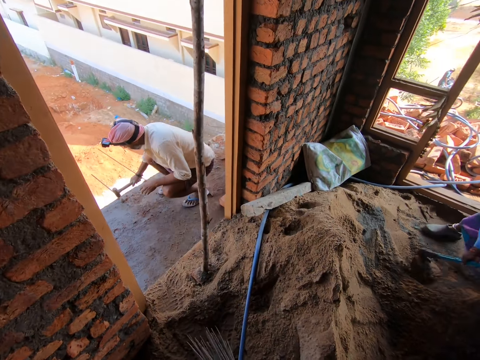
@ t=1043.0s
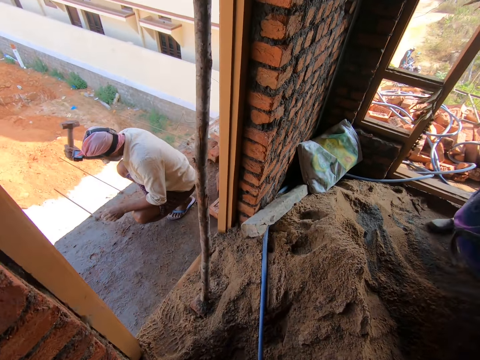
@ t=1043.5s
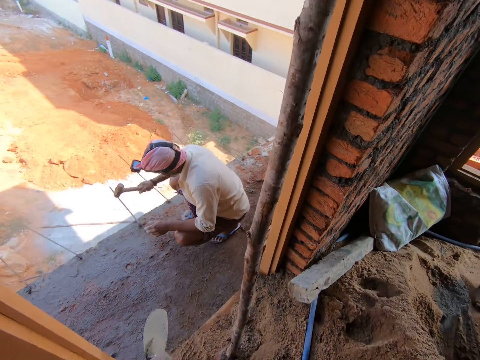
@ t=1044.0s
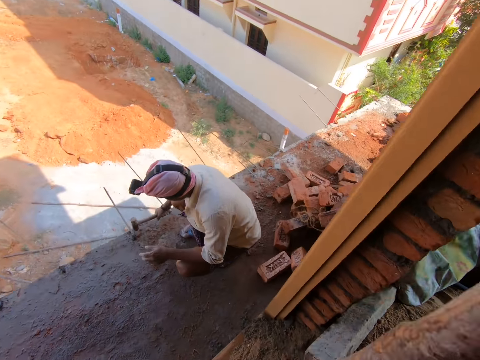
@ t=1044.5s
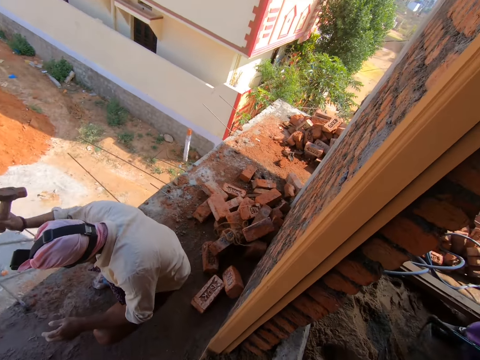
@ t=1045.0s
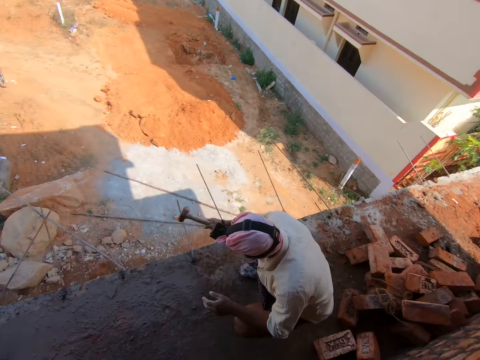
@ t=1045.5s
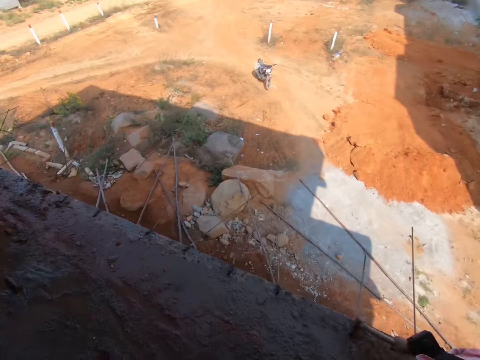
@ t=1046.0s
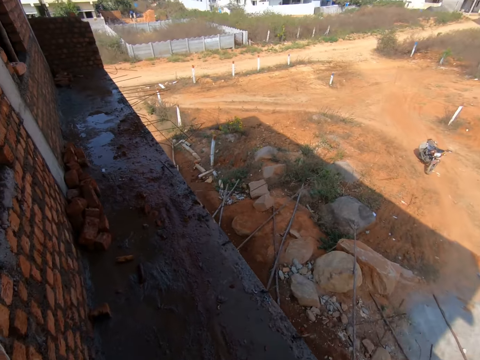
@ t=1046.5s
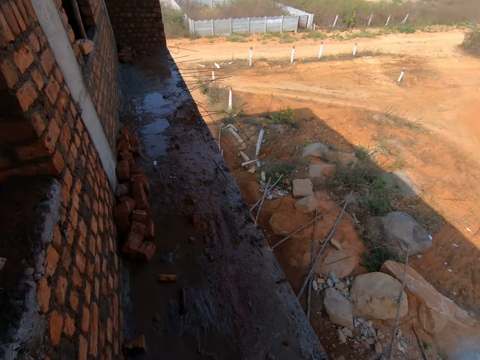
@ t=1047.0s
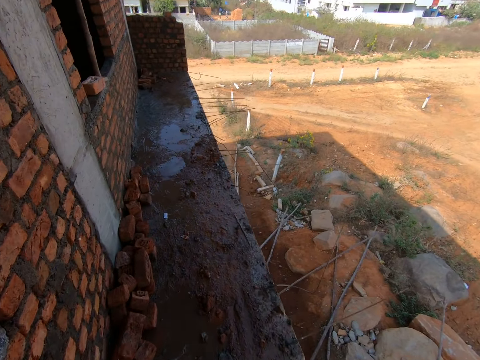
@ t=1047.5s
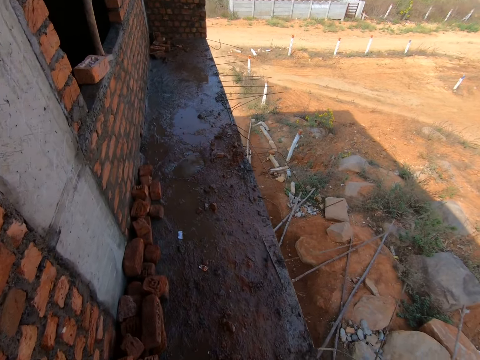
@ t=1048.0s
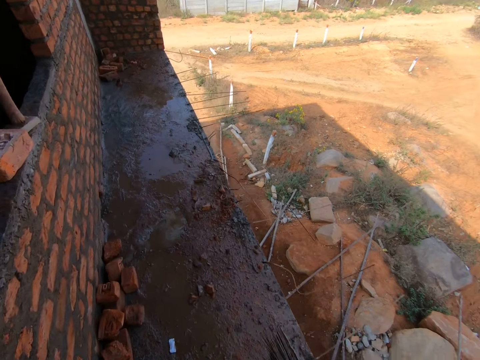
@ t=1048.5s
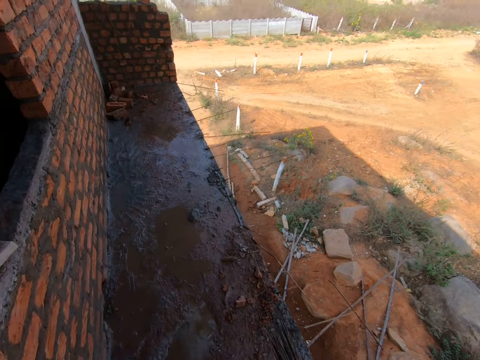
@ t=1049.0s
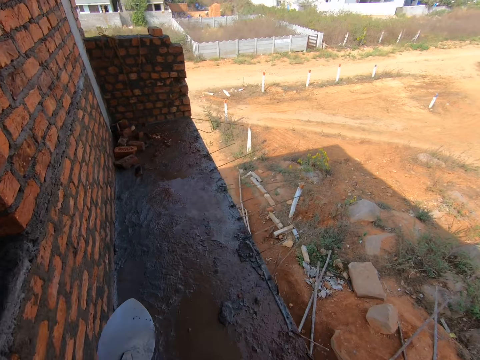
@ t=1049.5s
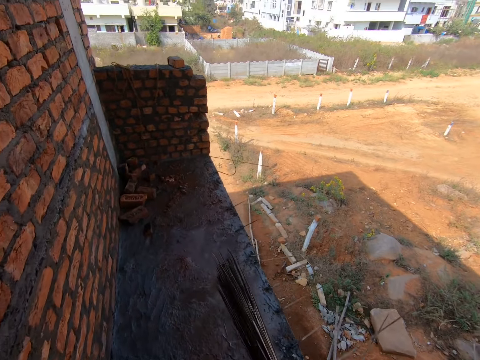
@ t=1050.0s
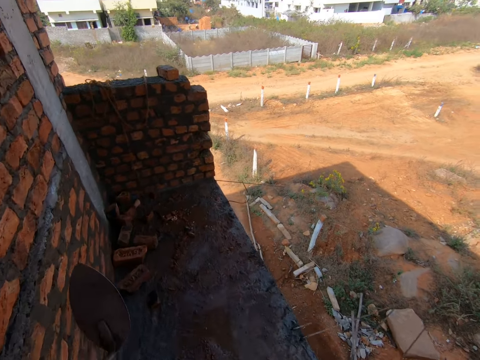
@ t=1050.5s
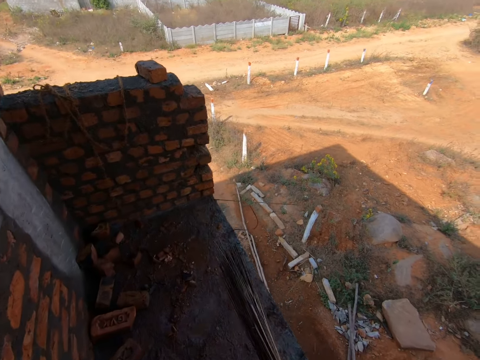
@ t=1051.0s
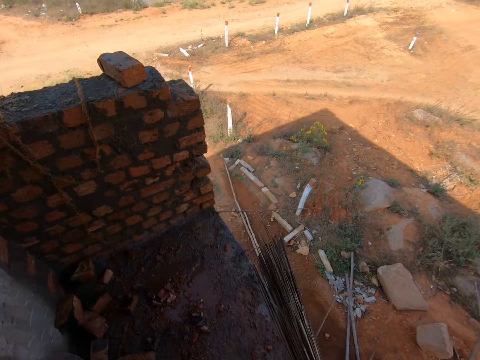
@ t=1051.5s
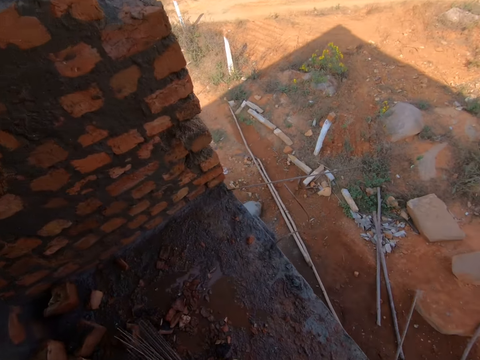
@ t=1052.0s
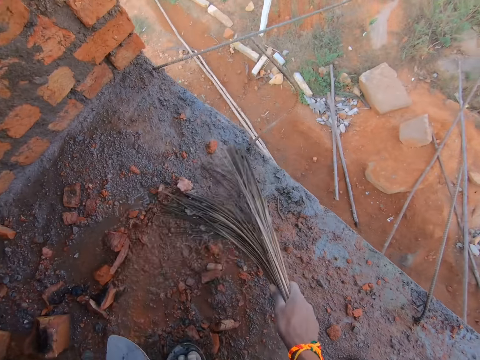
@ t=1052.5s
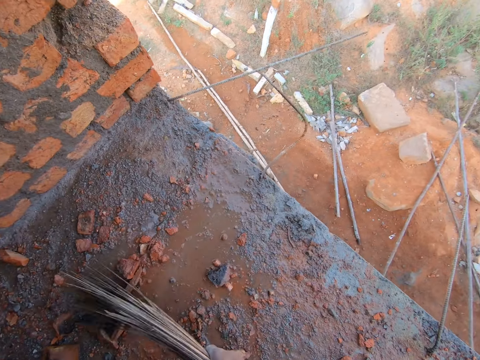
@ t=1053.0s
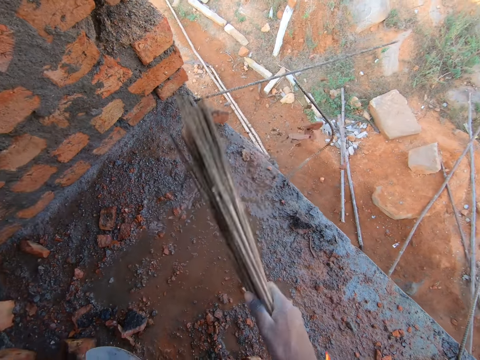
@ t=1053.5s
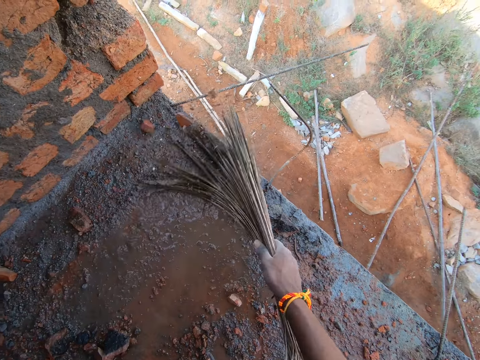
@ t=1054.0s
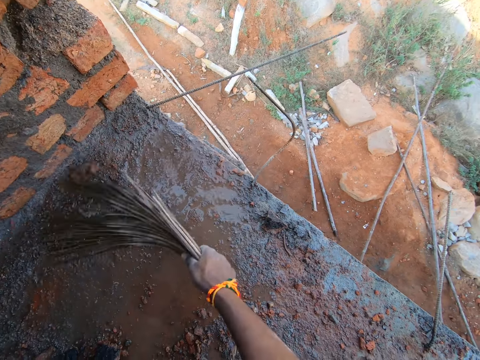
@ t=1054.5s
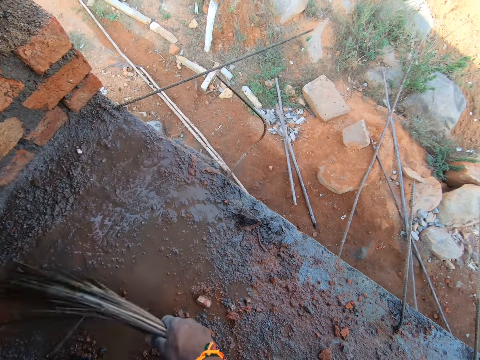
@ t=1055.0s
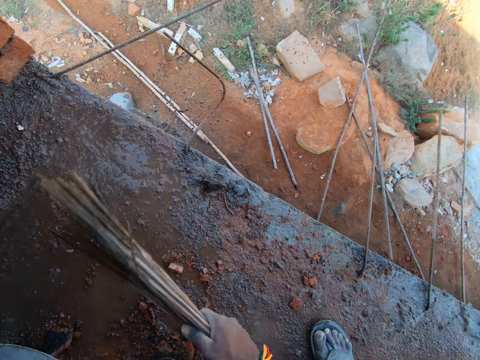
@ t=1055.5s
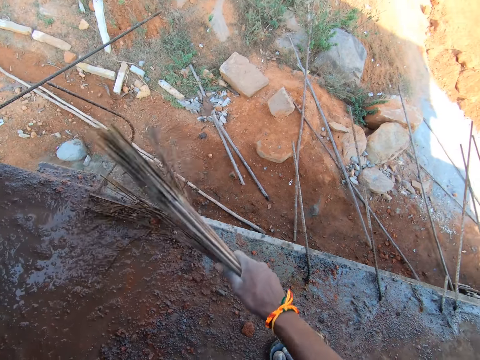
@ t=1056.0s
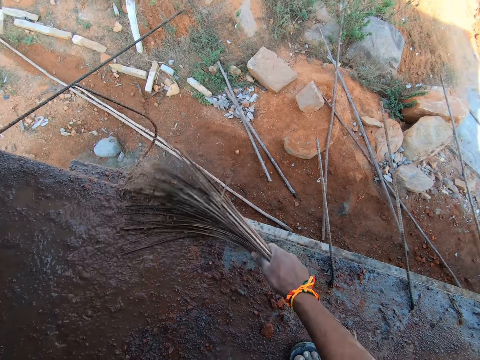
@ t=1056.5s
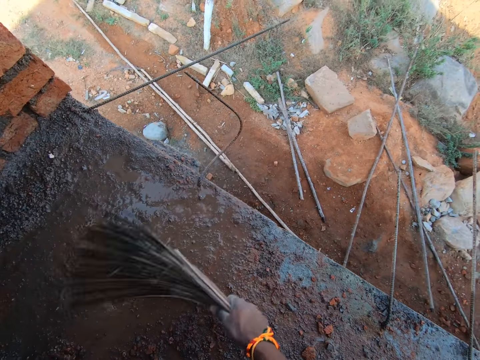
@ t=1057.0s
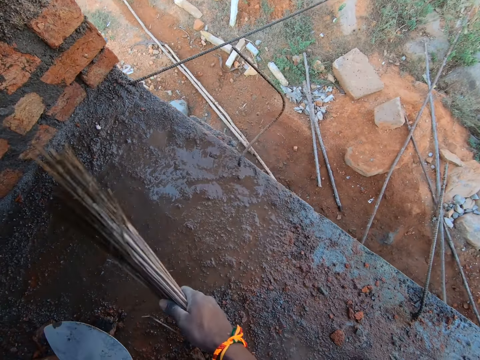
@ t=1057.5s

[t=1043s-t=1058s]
The camera wearer looks around and walks outside the room. They sweep dirt with the broom.
